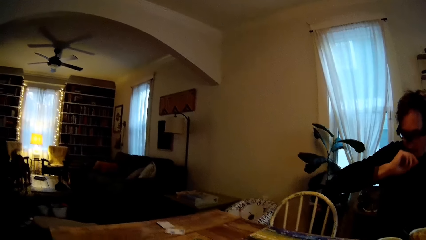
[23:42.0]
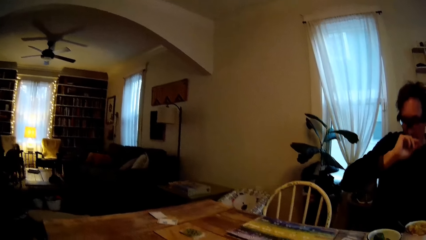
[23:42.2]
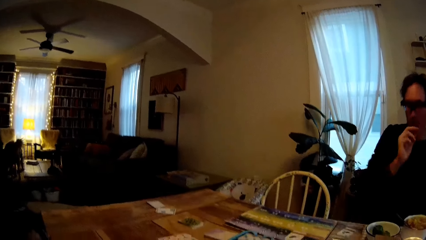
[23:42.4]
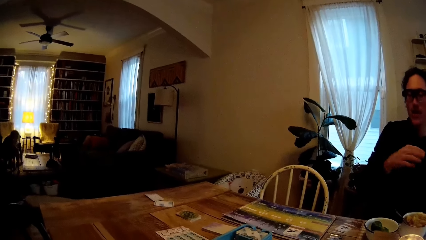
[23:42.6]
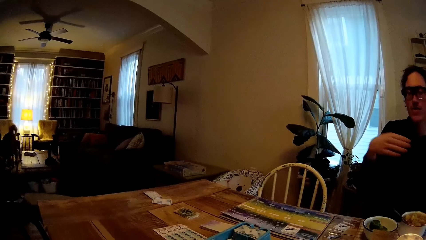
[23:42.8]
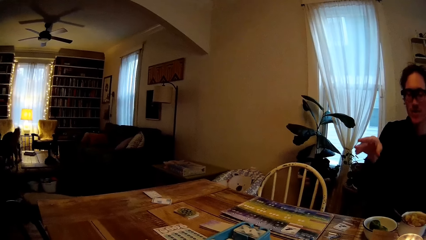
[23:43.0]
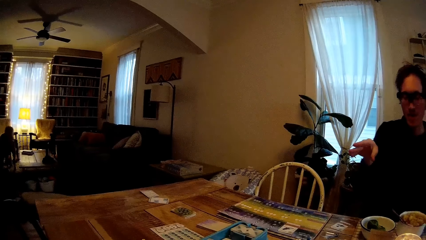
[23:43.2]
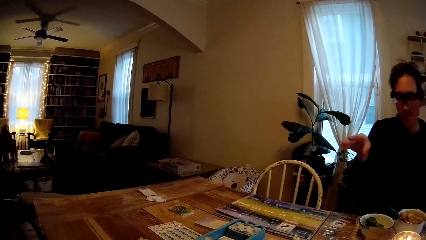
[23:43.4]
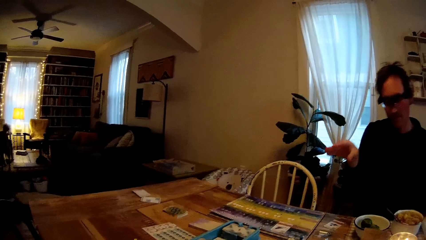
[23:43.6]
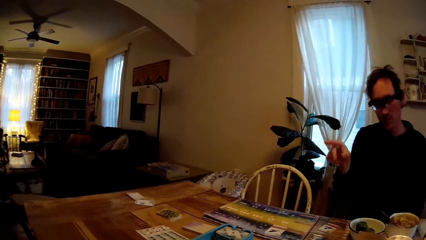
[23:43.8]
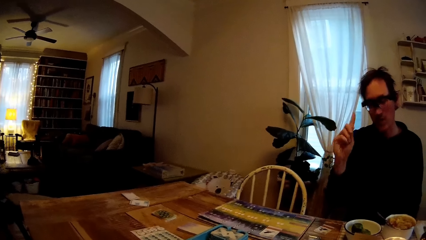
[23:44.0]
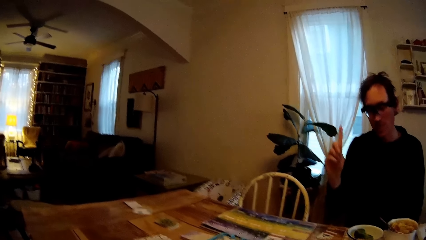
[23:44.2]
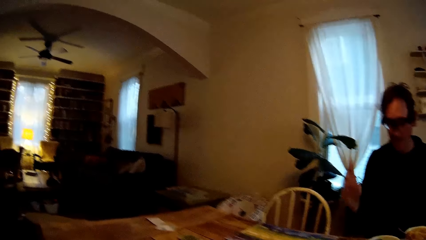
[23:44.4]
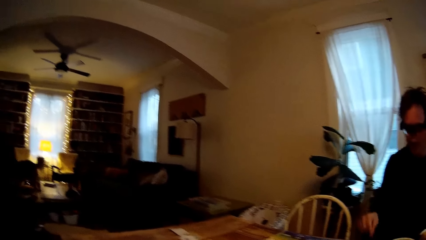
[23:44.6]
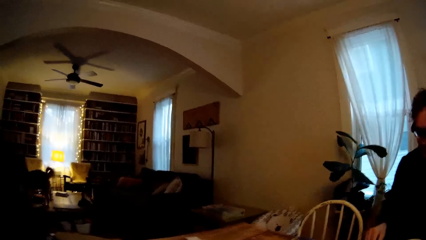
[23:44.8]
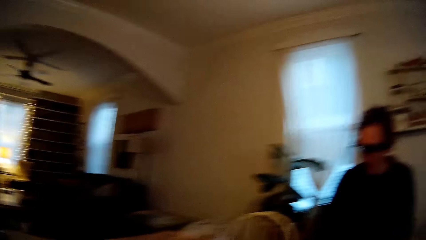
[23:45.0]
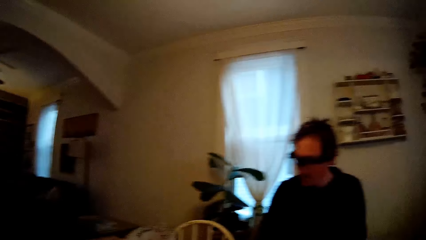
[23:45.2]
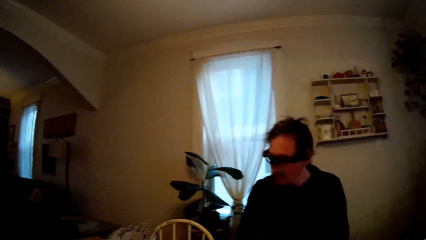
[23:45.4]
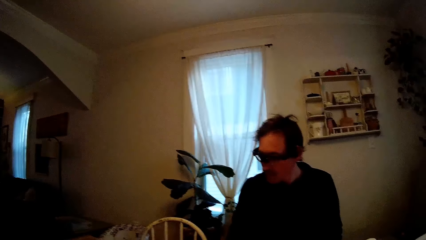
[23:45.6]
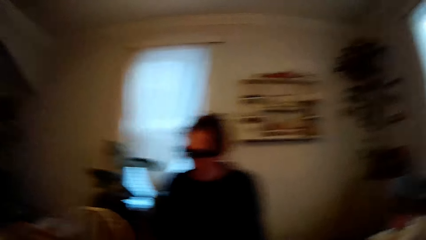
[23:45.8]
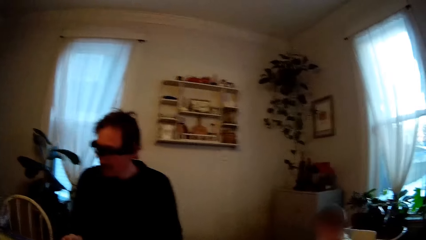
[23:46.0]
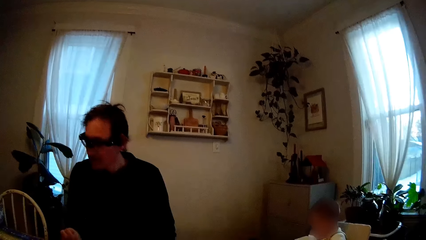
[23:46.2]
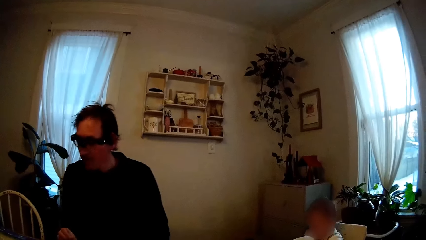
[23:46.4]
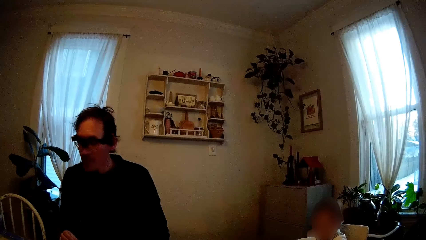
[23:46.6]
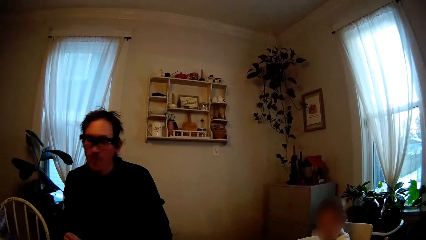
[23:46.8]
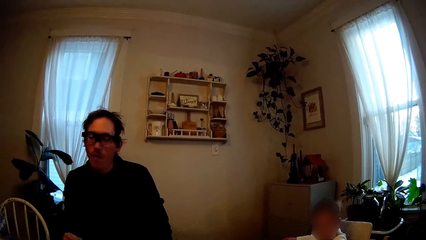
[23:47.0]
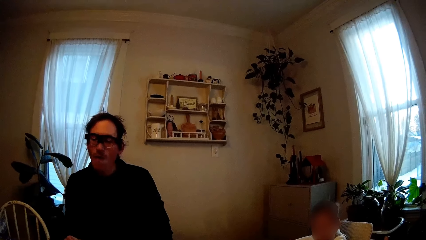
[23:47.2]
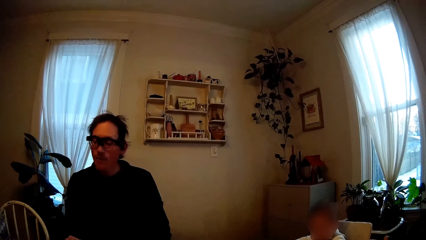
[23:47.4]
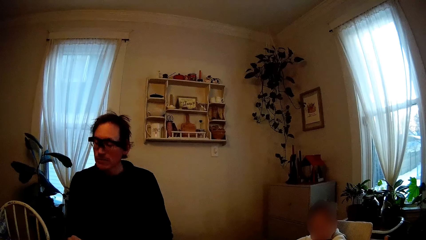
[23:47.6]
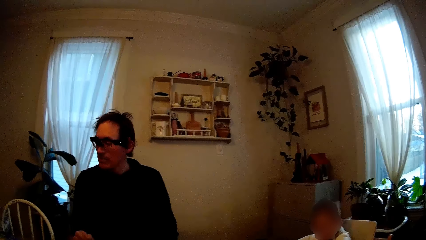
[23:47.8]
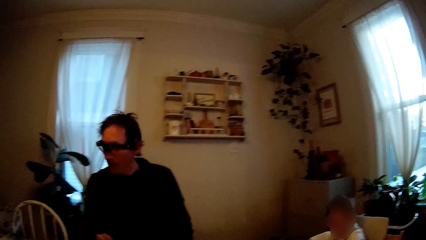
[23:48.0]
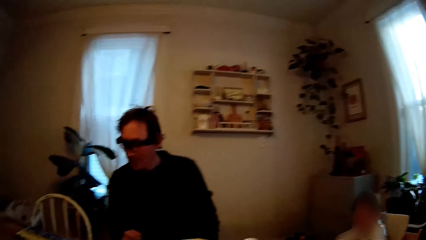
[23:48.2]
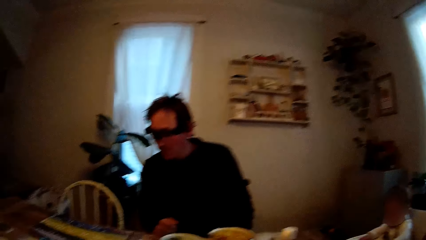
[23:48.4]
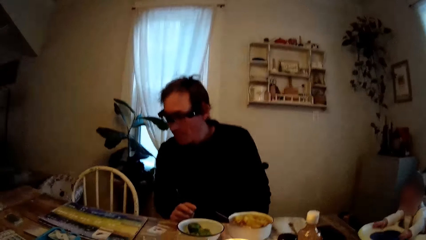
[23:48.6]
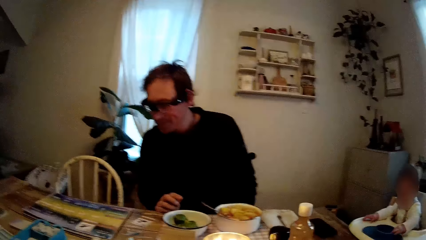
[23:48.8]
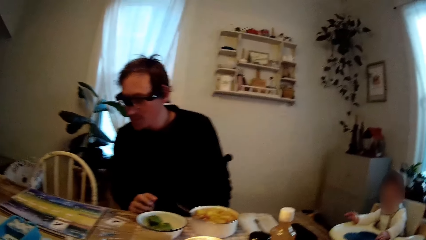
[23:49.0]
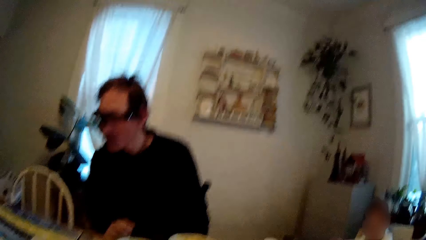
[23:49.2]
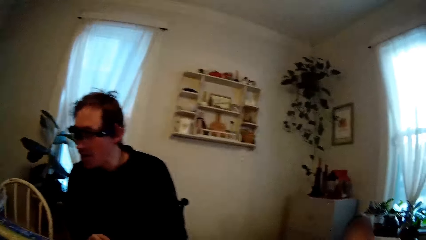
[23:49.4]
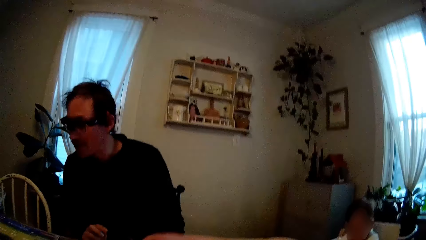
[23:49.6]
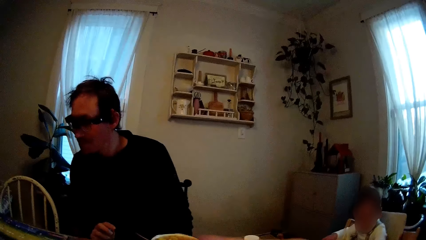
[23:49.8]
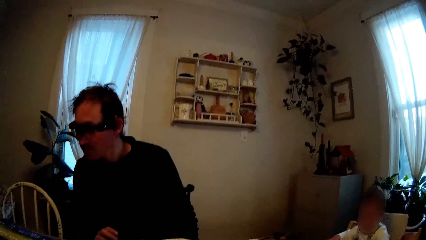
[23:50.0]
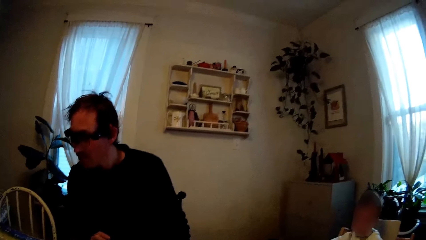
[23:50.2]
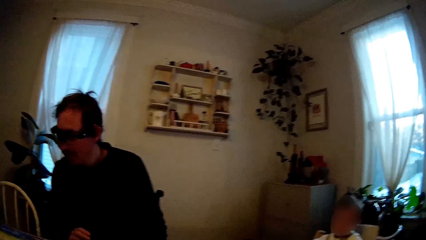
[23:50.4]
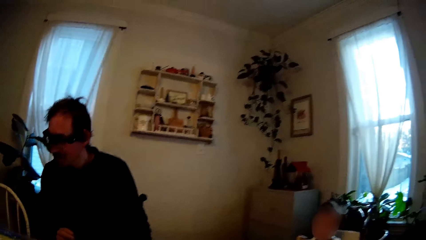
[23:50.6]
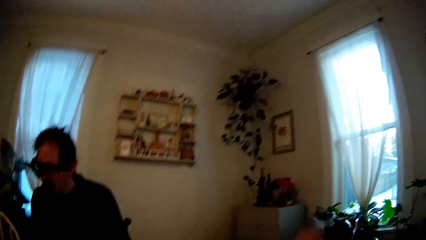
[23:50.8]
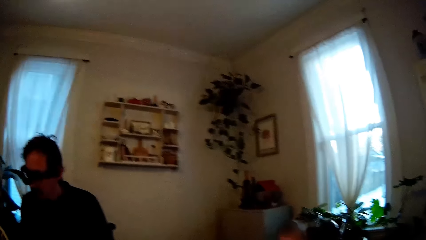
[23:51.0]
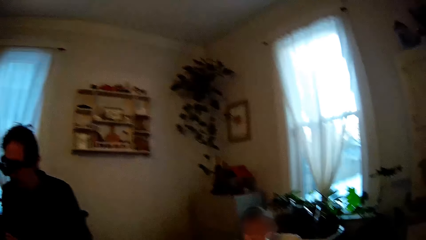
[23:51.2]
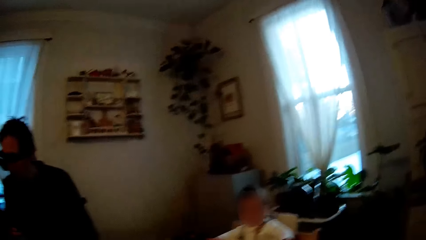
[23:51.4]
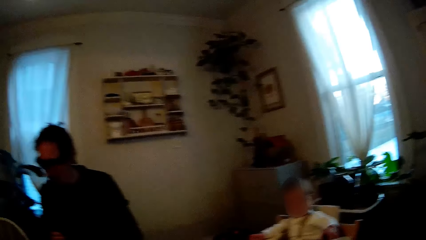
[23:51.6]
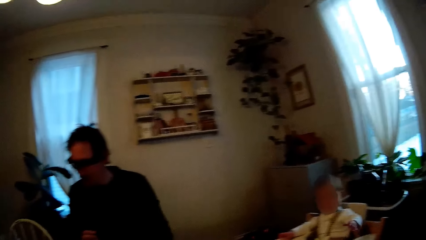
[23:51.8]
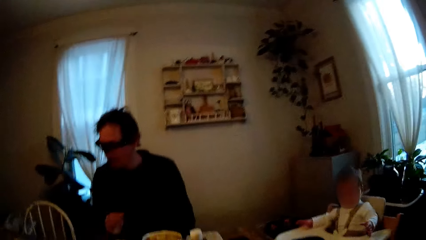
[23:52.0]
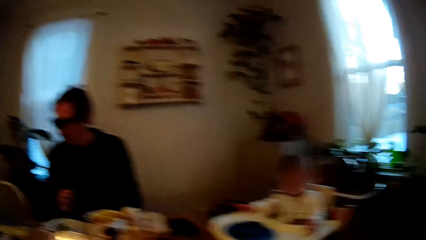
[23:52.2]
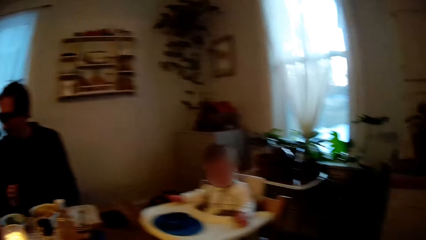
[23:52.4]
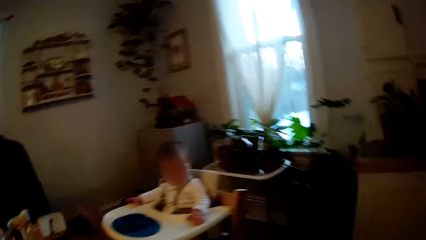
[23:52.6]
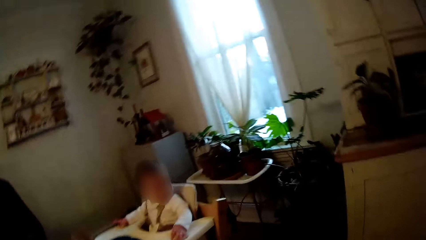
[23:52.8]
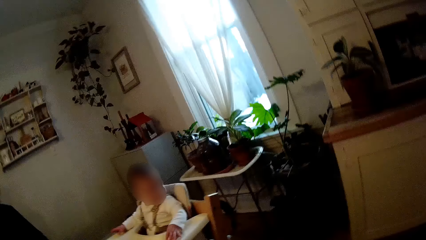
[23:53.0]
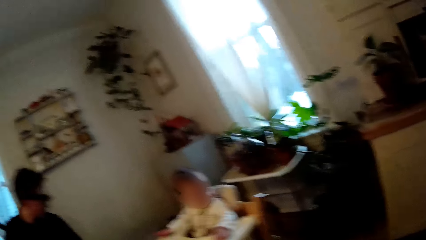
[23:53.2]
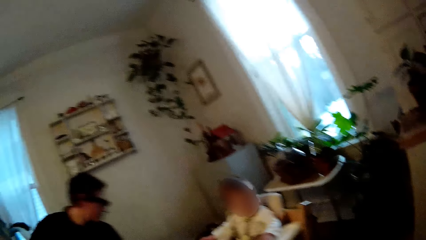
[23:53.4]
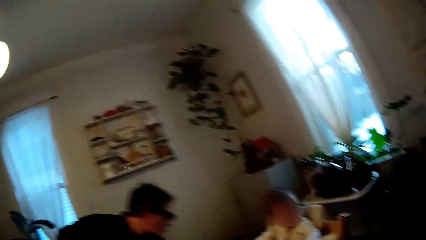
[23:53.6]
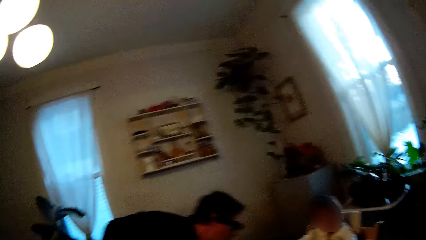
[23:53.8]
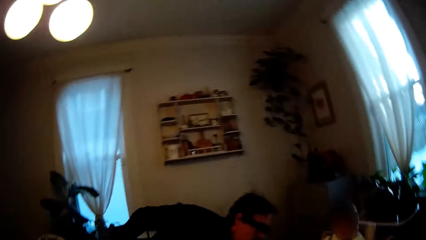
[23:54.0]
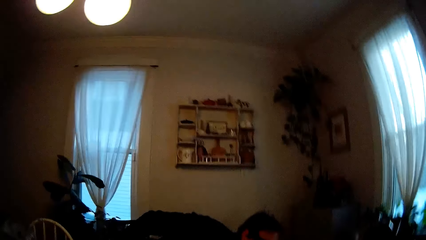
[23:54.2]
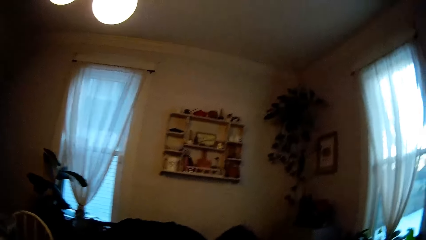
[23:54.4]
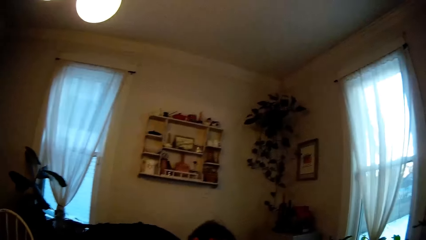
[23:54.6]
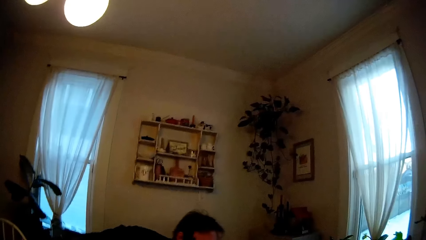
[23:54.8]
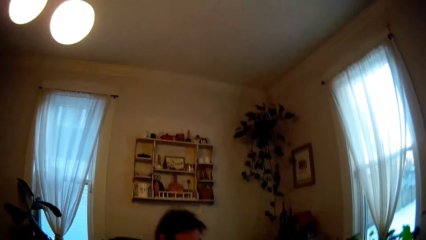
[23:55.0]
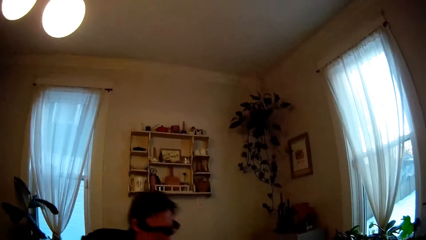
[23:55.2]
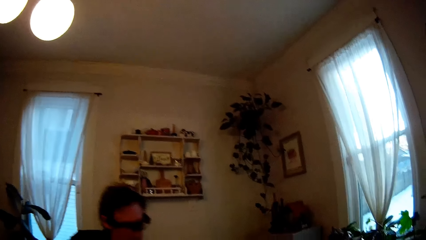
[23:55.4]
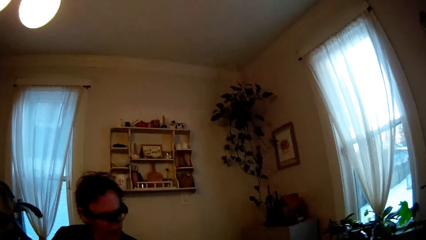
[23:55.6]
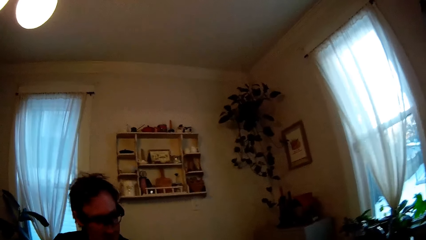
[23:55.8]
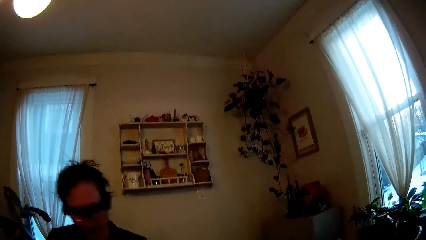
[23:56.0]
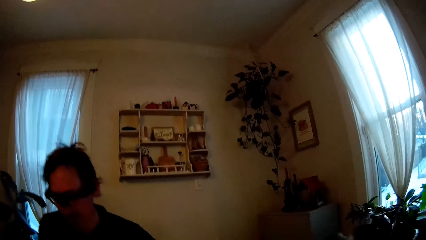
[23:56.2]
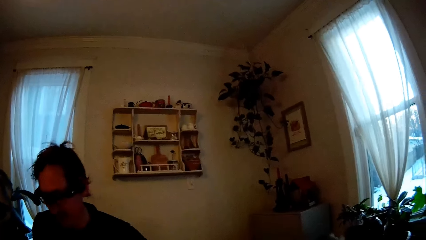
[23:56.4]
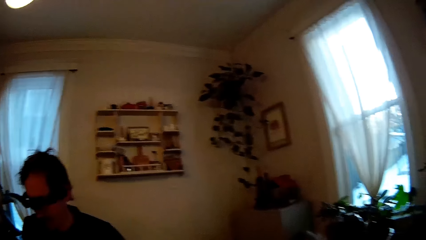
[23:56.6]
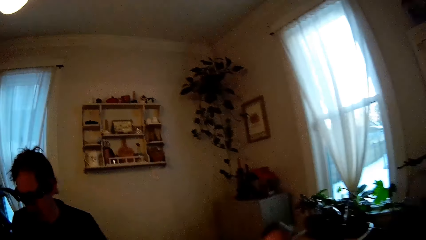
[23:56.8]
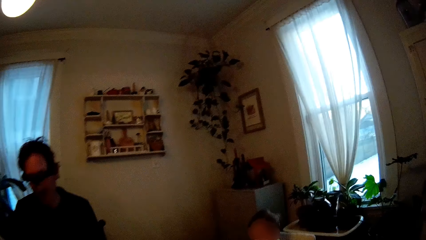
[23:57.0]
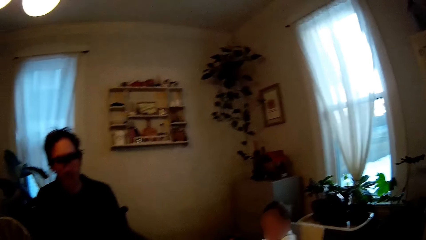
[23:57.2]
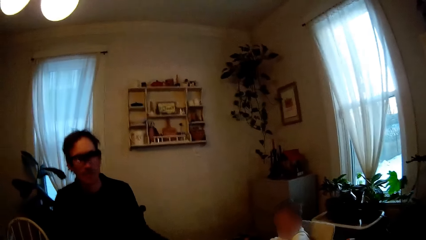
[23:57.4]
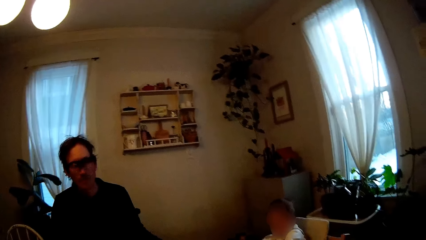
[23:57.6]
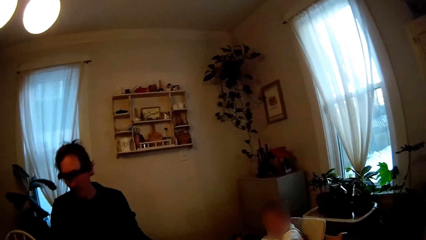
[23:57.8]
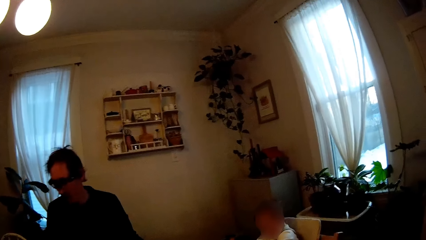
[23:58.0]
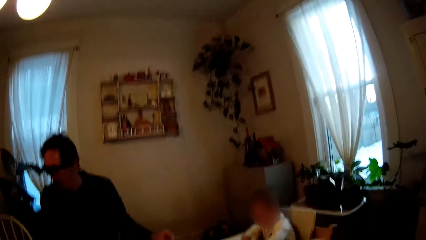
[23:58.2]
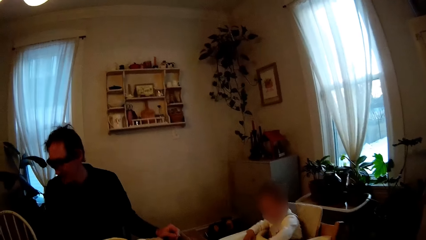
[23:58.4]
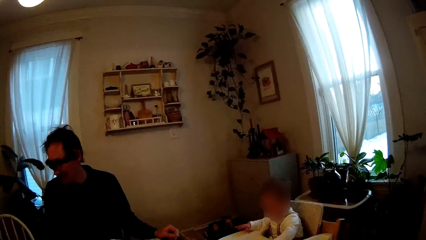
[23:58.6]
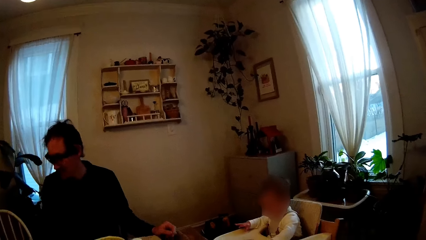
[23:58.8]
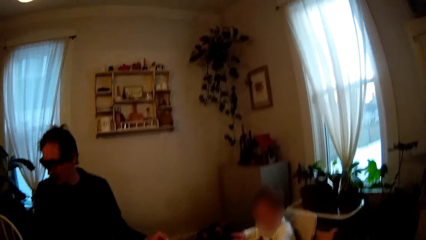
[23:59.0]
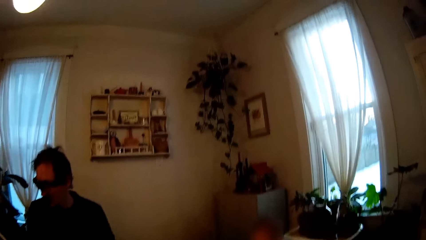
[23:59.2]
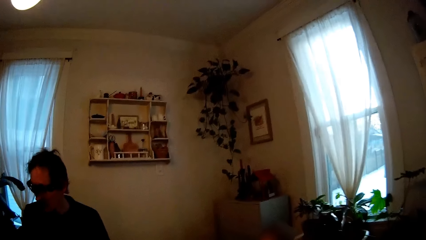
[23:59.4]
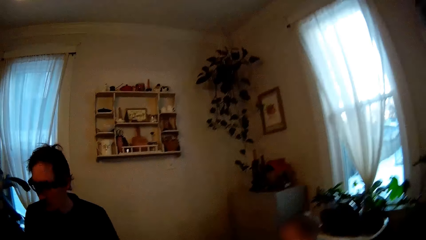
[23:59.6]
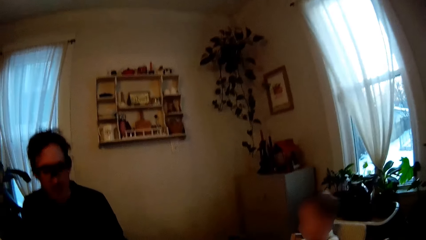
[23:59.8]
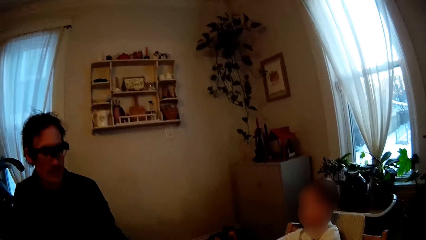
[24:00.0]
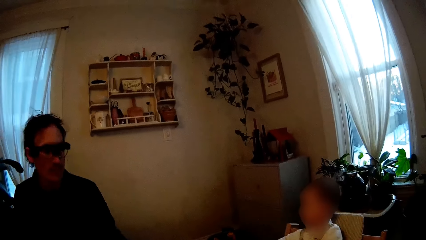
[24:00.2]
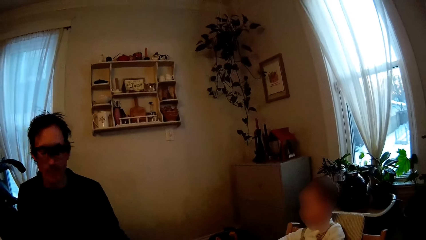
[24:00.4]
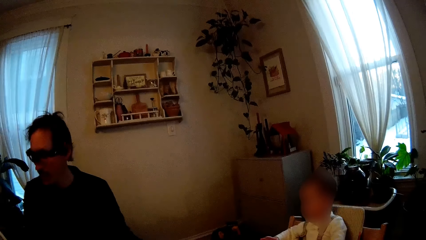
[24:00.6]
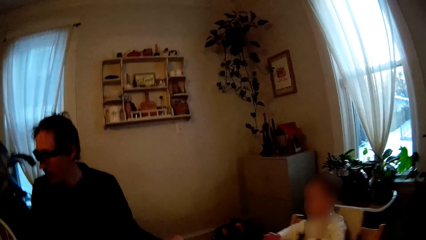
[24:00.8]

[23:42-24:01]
The man gestures with his right hand. The camera wearer looks around. The man converses with the camera wearer. A baby sits in a high chair. The camera wearer looks around. The man bends towards the baby.
